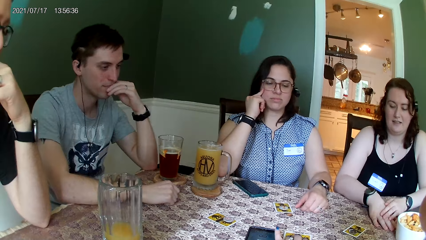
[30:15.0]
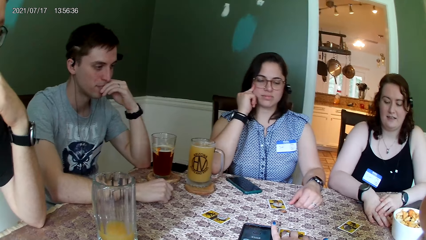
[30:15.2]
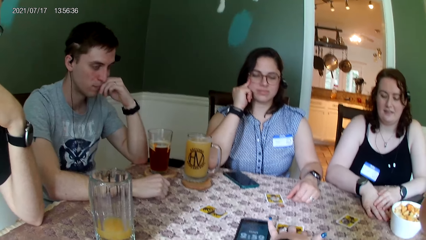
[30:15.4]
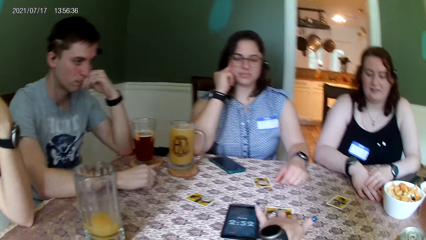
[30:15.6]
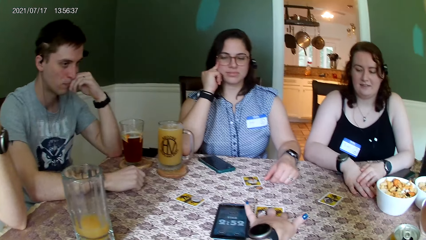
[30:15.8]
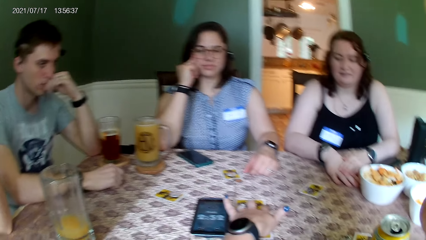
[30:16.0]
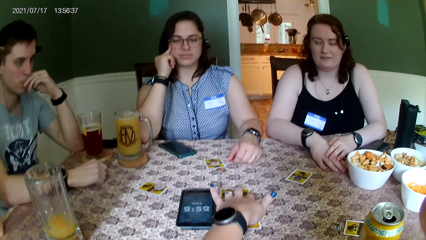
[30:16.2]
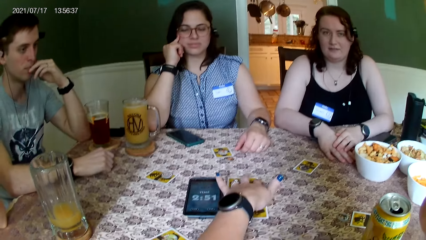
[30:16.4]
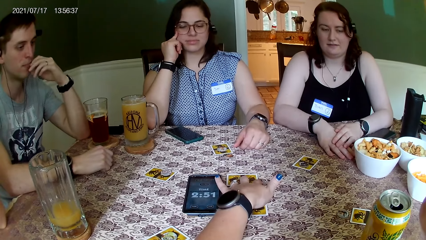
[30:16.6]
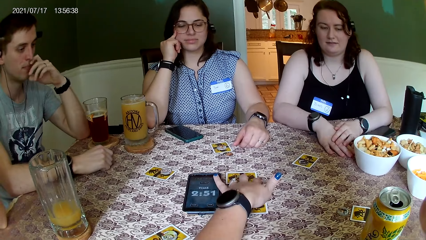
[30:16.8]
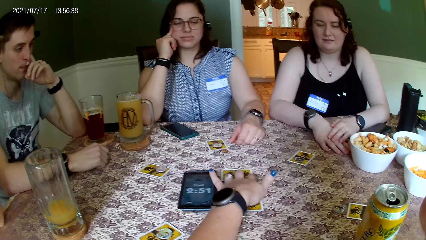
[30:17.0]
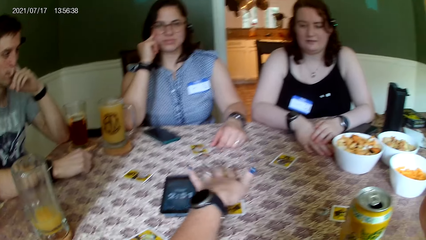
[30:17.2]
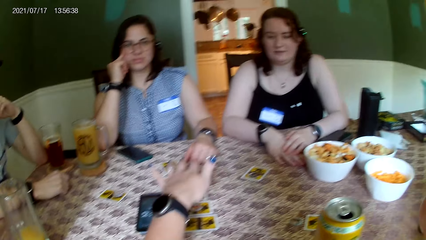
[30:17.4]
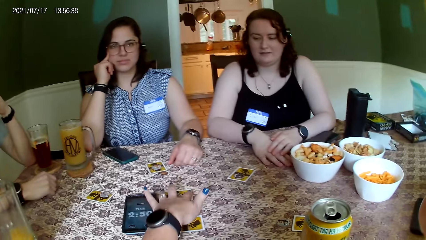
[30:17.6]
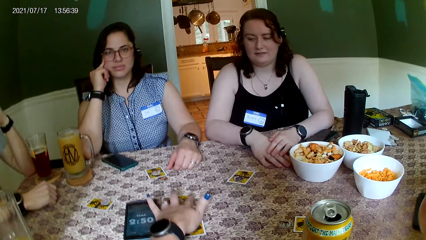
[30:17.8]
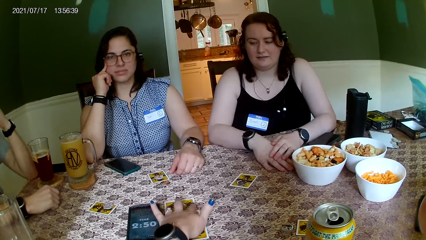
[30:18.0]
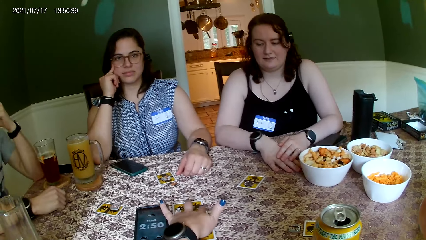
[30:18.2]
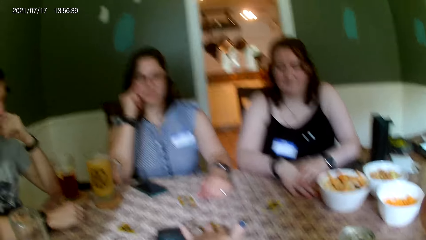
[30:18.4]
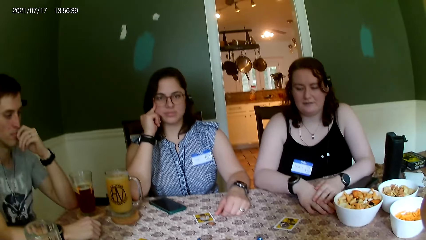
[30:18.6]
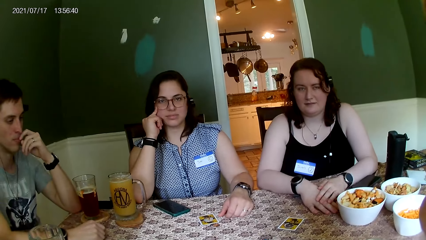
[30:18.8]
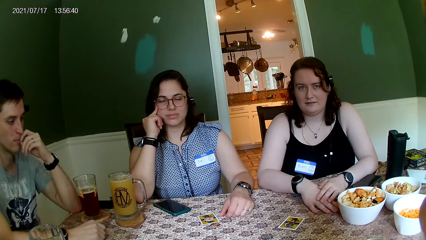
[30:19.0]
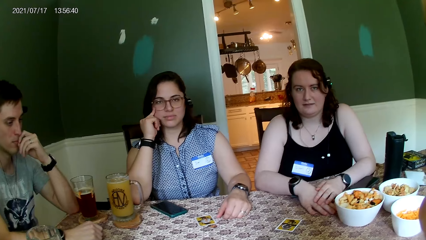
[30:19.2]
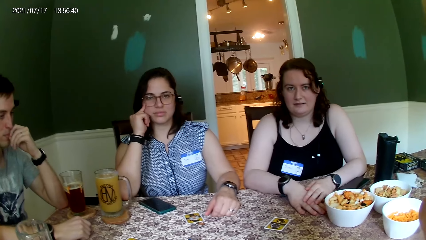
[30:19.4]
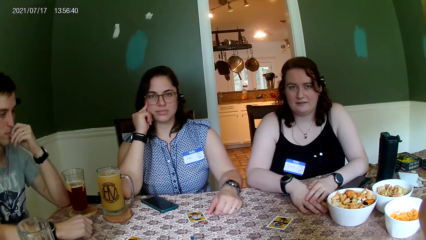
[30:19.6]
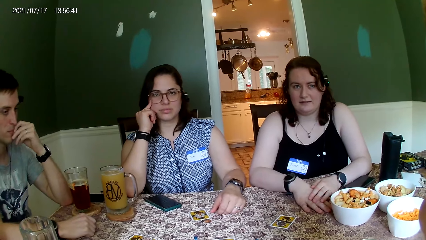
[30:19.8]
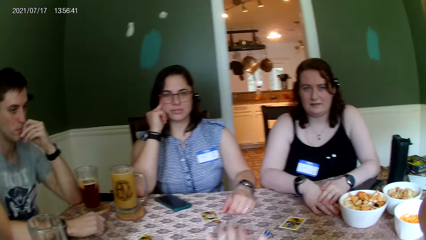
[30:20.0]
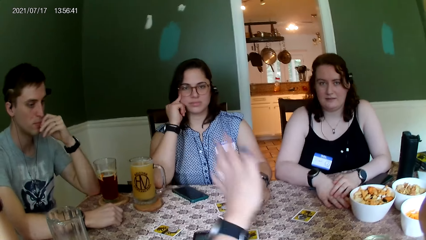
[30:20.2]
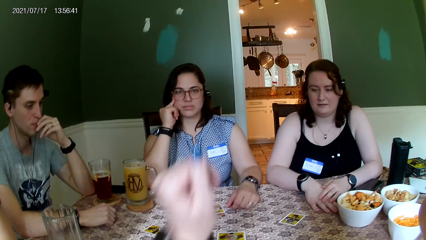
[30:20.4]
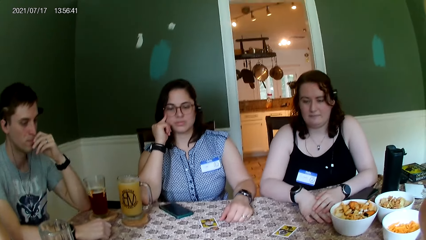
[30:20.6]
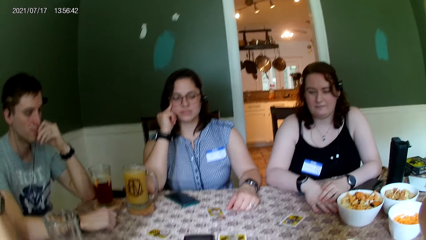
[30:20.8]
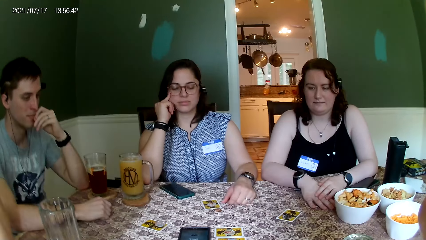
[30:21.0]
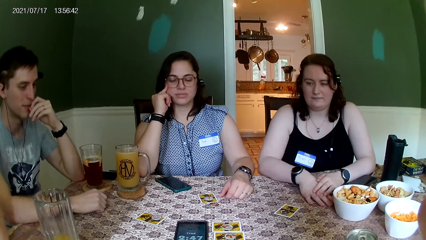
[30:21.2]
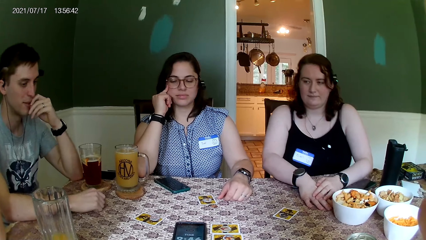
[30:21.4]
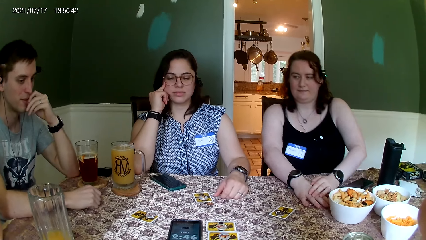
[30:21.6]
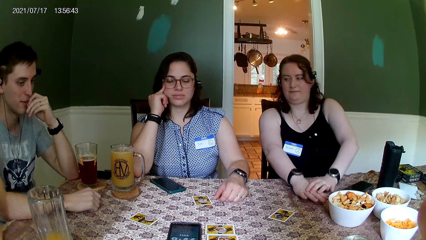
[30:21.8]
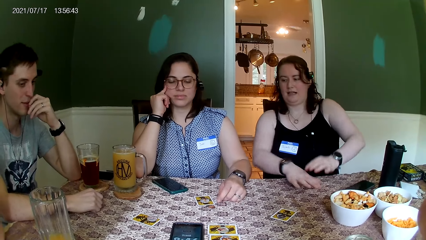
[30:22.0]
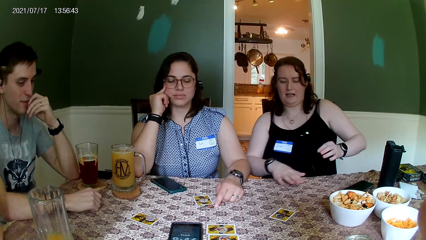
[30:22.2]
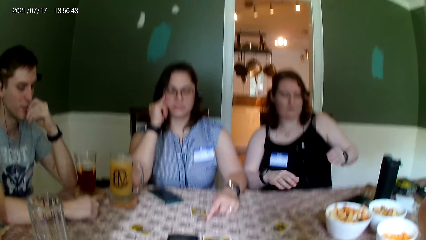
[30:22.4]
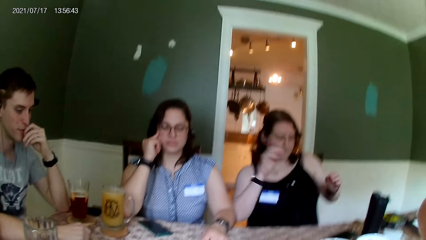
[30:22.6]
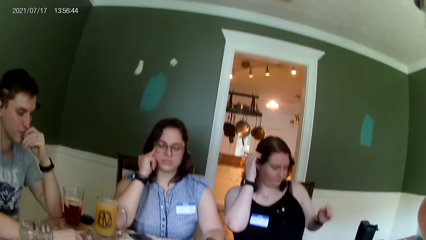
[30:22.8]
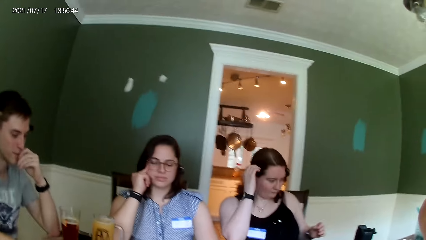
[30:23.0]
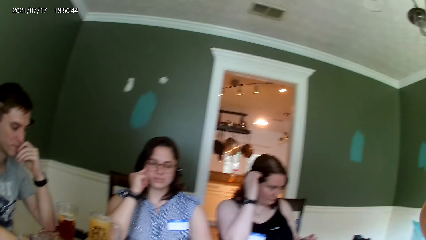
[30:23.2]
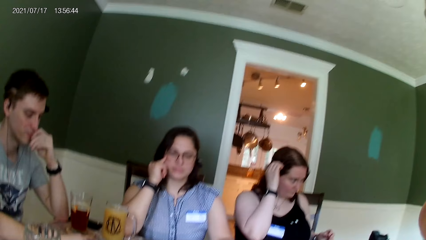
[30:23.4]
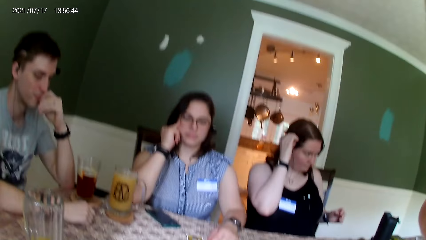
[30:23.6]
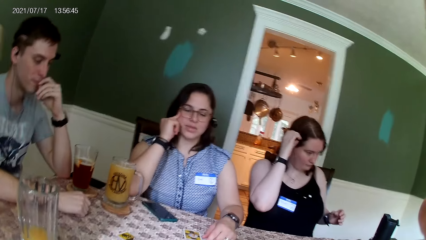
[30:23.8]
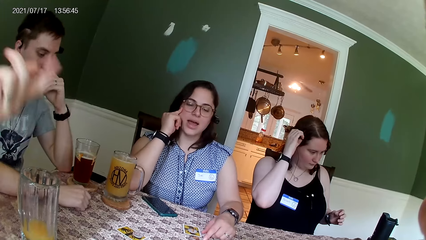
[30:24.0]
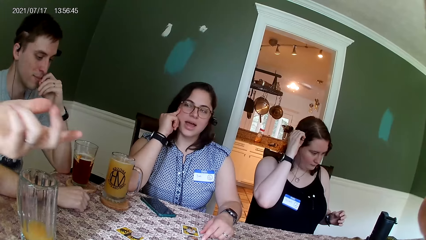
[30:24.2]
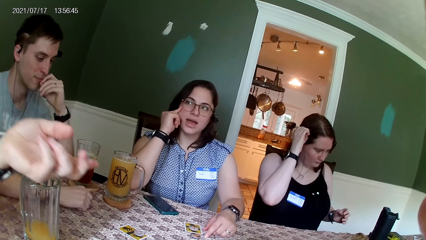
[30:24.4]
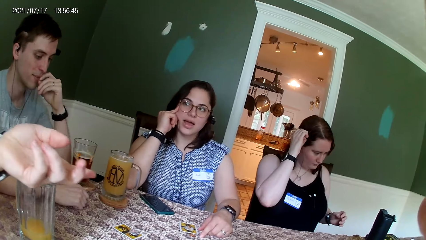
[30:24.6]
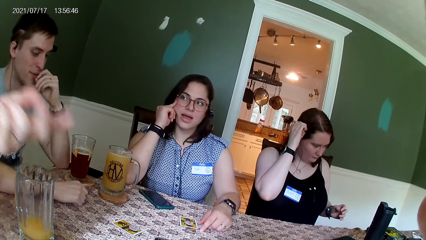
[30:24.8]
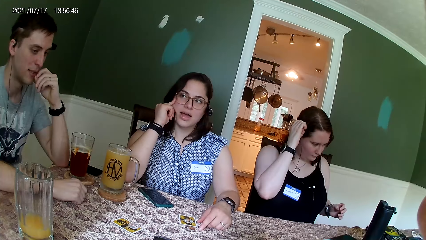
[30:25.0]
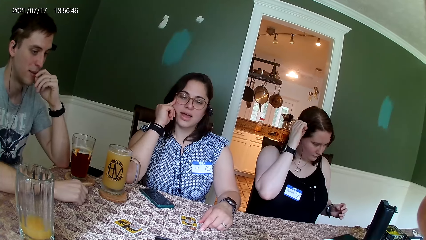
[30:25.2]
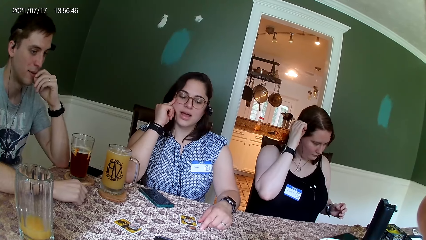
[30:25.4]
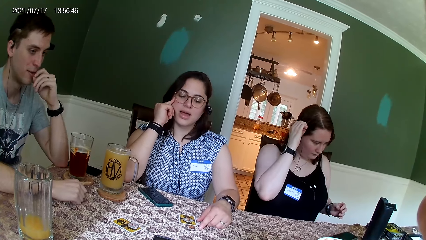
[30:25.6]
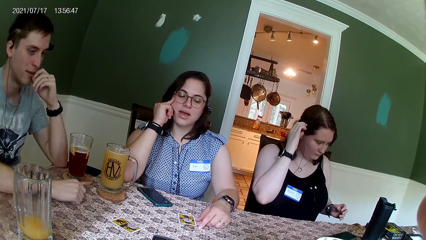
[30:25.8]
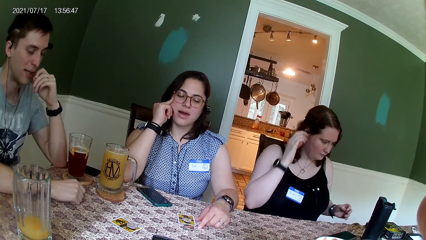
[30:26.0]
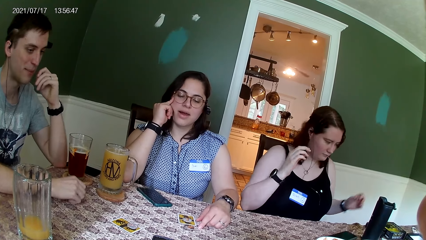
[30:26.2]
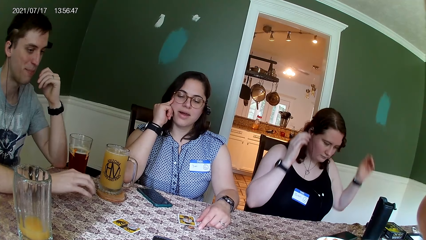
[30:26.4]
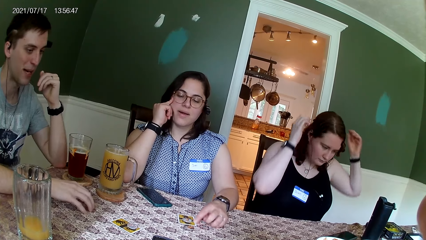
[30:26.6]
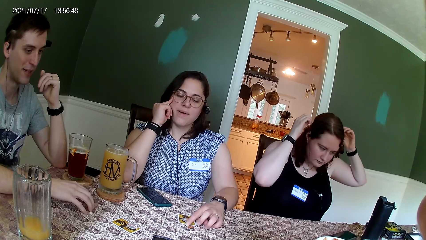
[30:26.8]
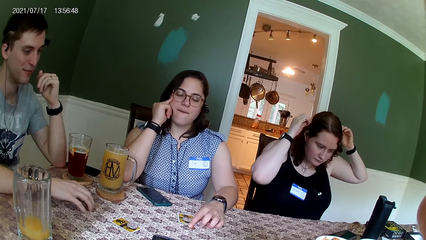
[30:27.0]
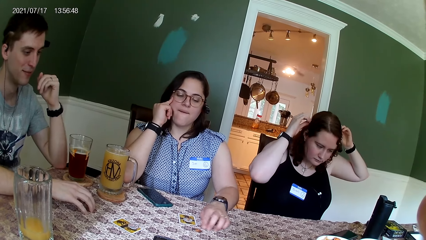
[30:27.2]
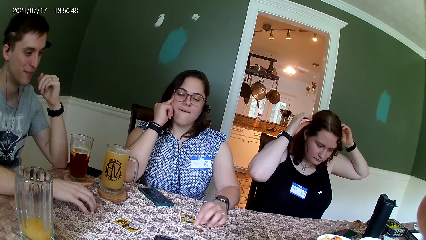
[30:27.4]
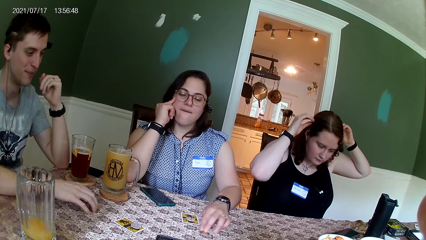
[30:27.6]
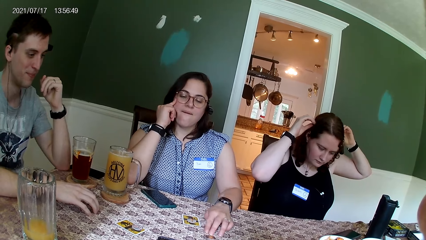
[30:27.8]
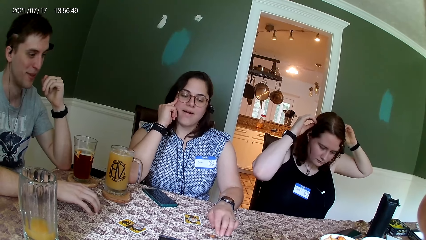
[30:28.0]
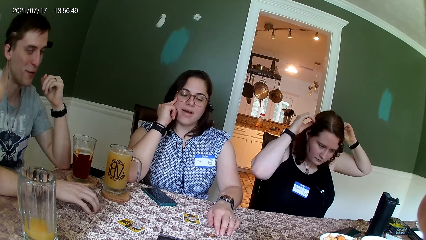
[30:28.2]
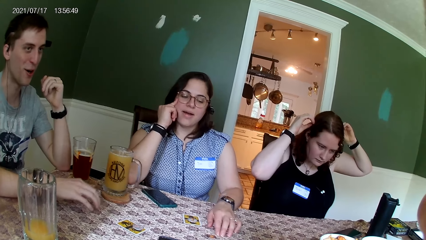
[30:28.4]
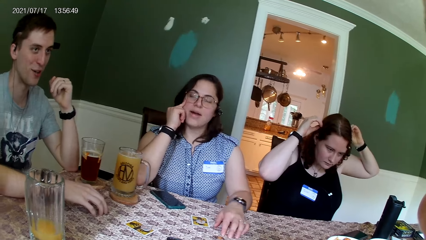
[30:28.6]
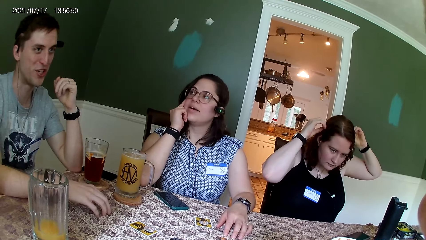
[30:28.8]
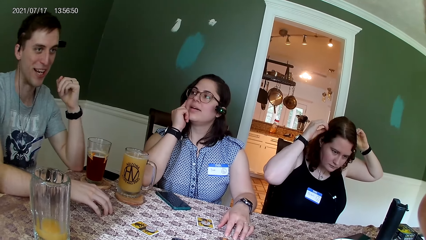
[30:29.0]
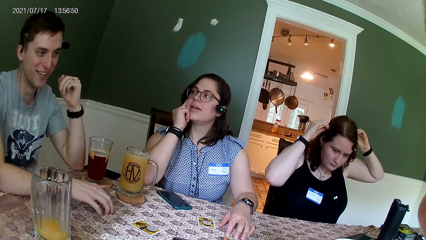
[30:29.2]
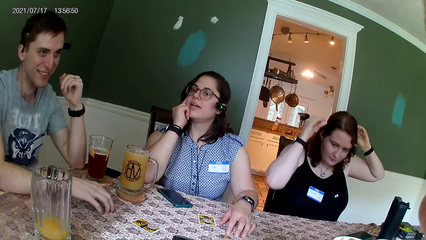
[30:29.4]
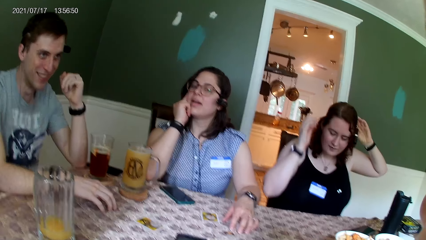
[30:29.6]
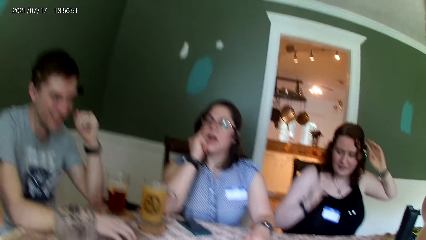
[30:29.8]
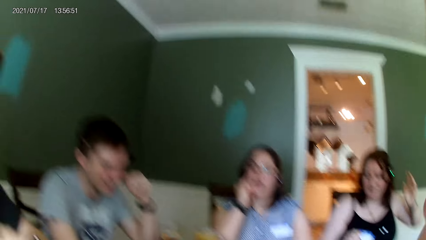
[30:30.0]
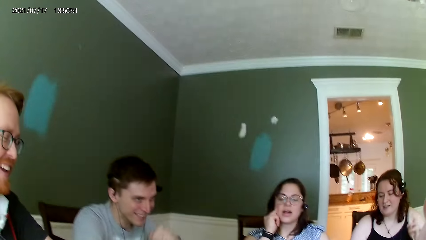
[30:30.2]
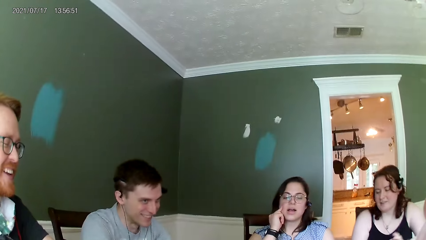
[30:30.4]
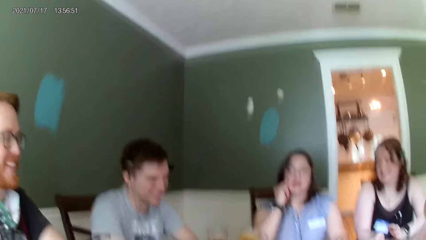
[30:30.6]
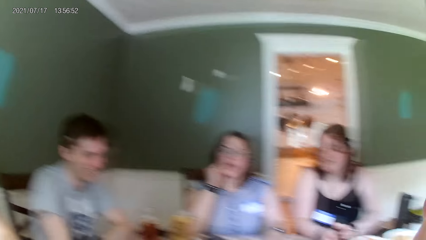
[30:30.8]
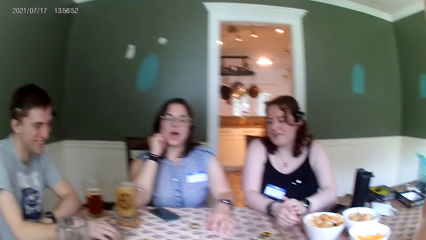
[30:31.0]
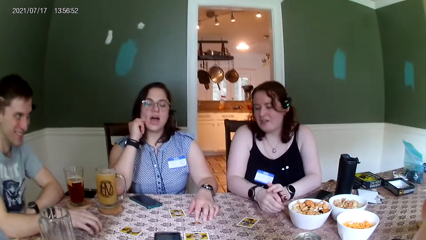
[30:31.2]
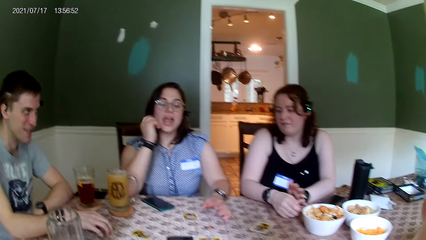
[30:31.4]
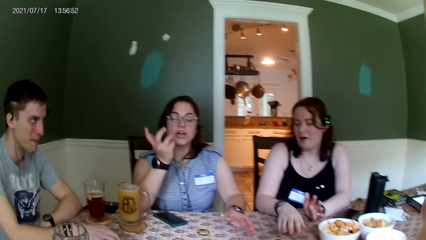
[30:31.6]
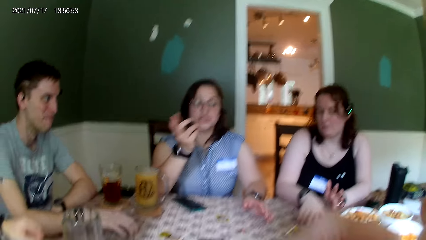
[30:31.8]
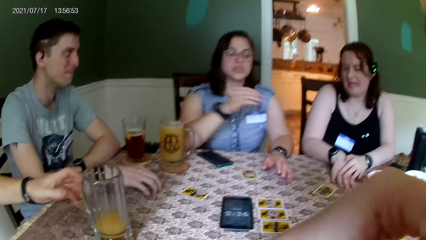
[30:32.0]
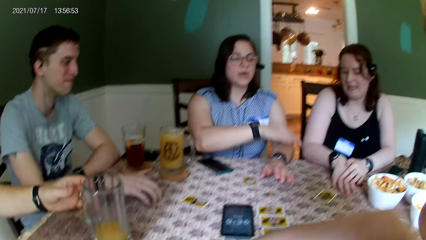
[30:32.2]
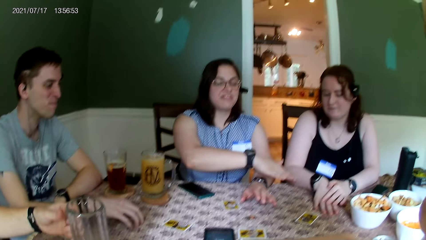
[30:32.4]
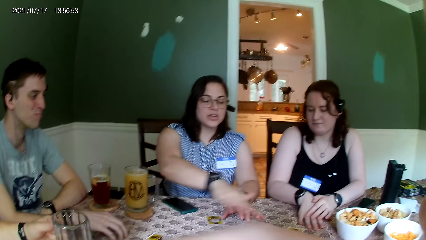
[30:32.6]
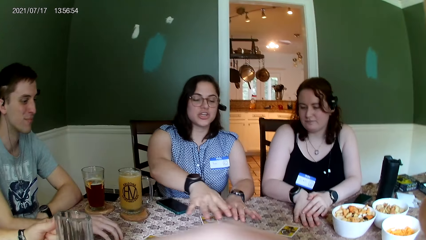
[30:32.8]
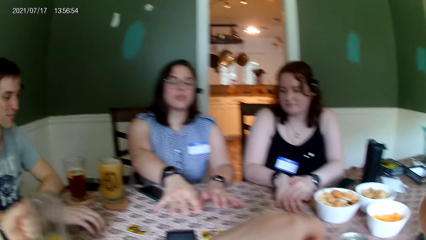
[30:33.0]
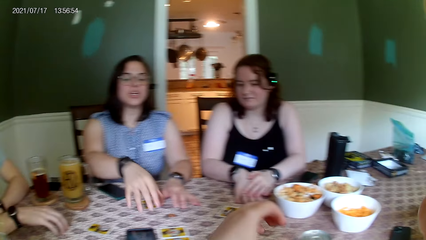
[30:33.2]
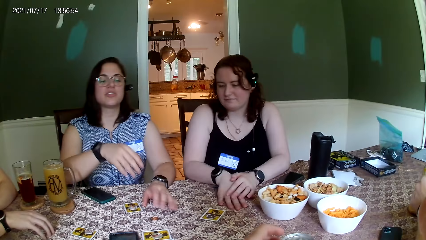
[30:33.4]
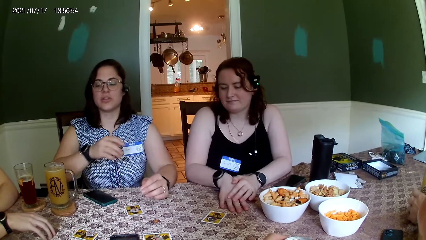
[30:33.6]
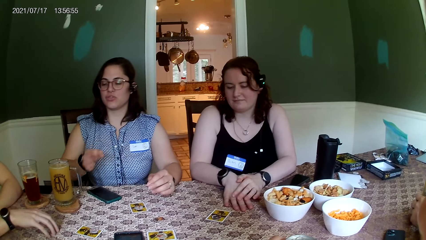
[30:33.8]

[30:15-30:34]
The camera wearer touches the cards on the table with her left hand. A woman adjusts the camera on her head with her right hand. A man converses with everyone on the table. Another man converses with everyone on the table. Another woman converses with everyone on the table.
